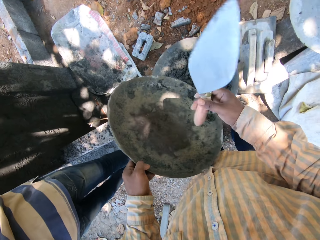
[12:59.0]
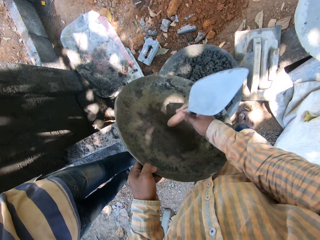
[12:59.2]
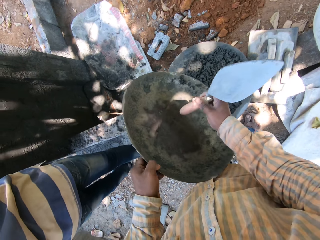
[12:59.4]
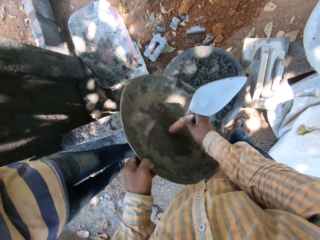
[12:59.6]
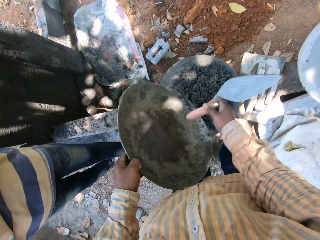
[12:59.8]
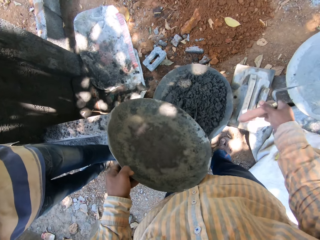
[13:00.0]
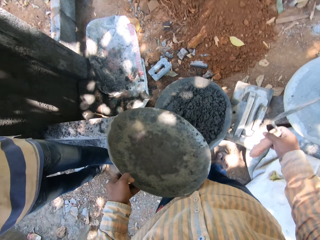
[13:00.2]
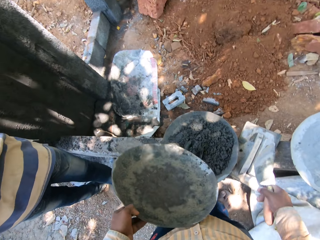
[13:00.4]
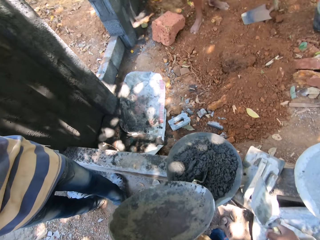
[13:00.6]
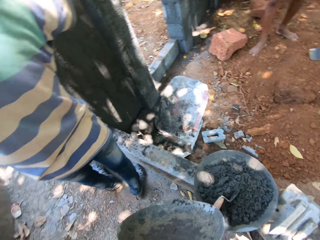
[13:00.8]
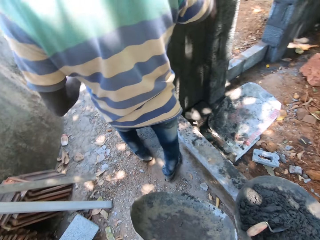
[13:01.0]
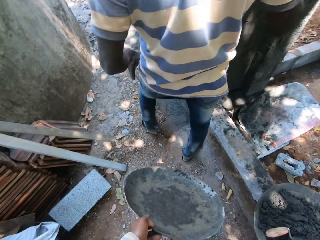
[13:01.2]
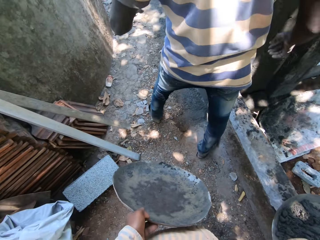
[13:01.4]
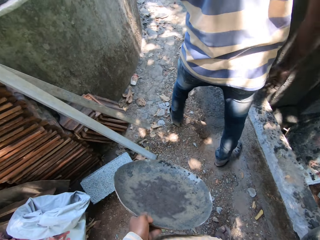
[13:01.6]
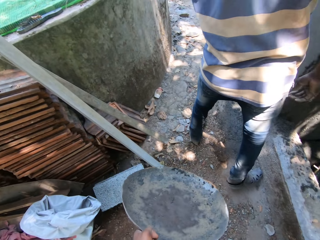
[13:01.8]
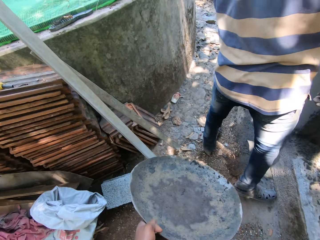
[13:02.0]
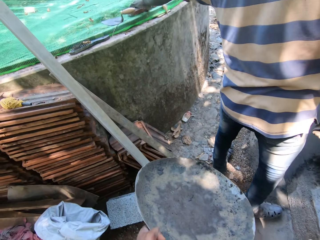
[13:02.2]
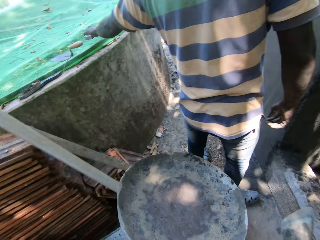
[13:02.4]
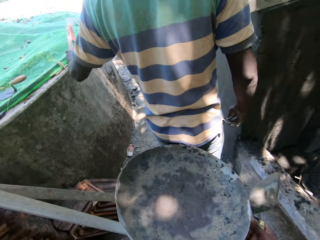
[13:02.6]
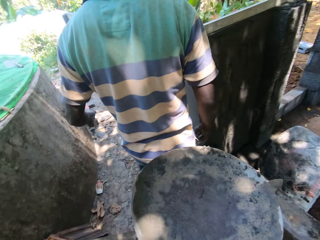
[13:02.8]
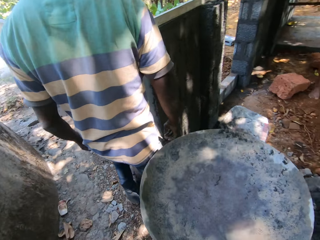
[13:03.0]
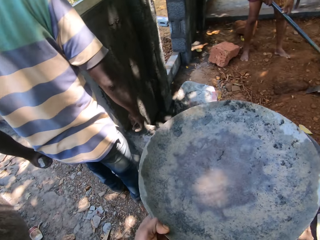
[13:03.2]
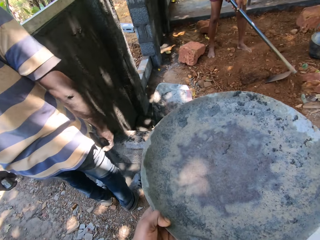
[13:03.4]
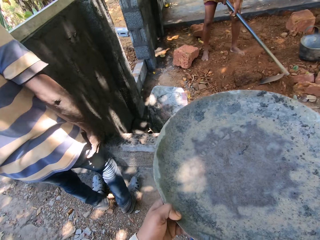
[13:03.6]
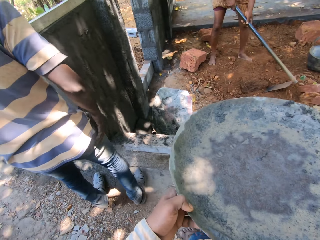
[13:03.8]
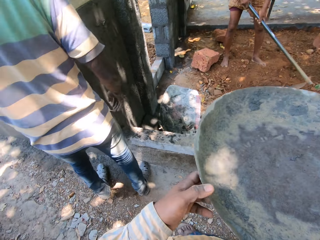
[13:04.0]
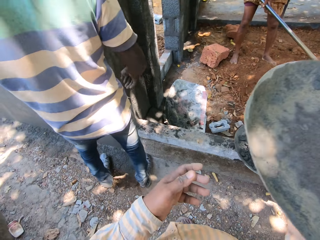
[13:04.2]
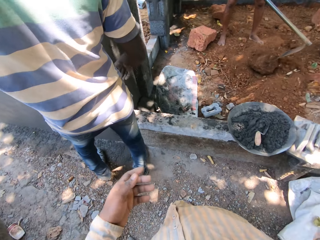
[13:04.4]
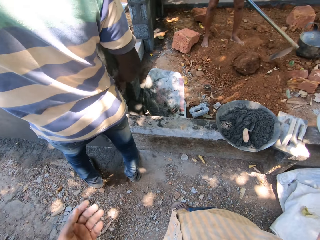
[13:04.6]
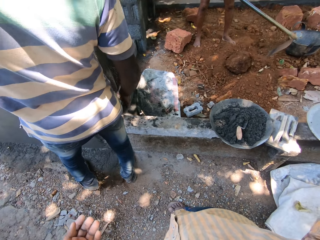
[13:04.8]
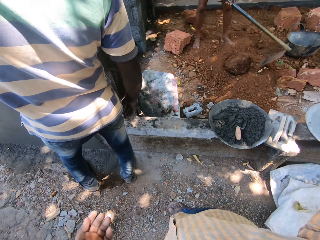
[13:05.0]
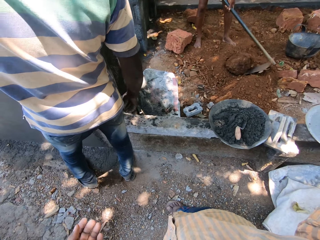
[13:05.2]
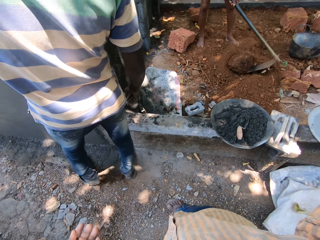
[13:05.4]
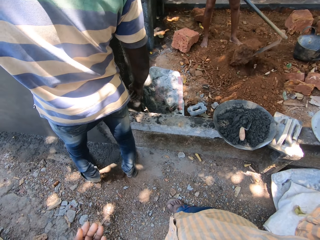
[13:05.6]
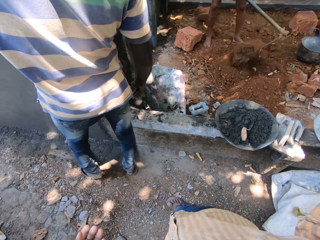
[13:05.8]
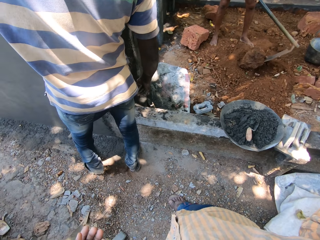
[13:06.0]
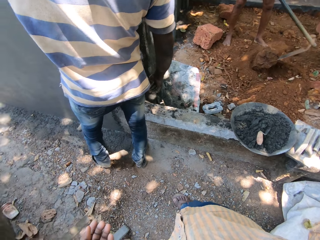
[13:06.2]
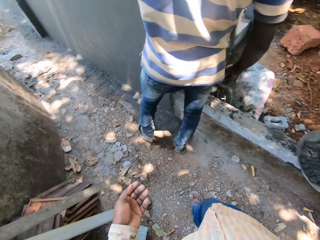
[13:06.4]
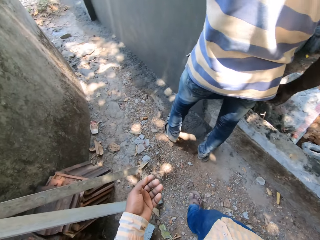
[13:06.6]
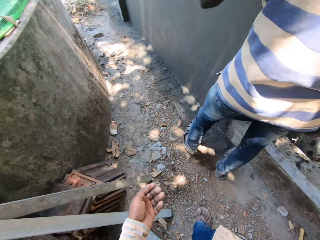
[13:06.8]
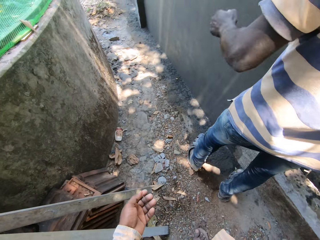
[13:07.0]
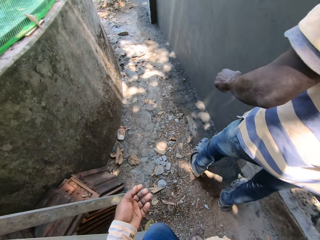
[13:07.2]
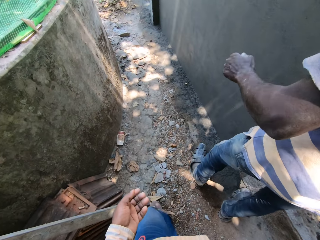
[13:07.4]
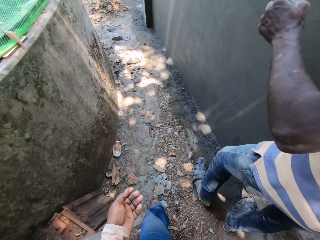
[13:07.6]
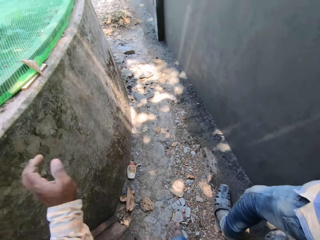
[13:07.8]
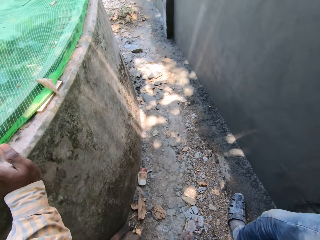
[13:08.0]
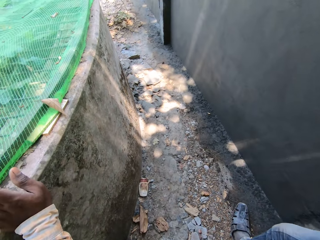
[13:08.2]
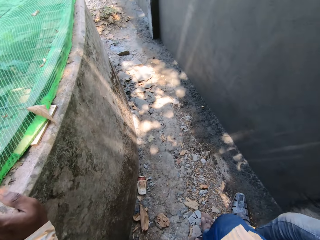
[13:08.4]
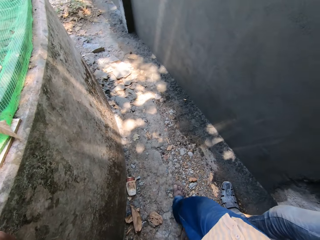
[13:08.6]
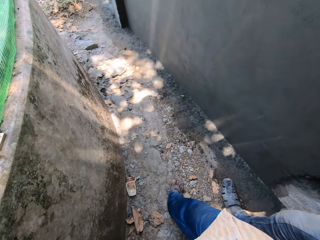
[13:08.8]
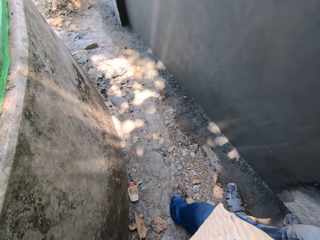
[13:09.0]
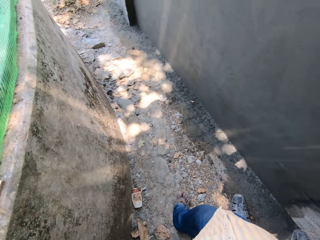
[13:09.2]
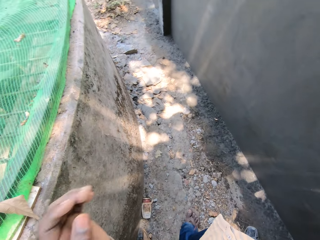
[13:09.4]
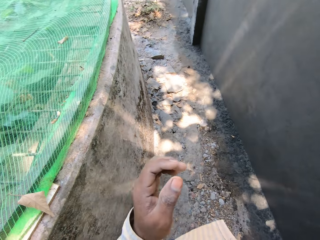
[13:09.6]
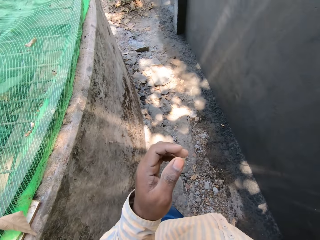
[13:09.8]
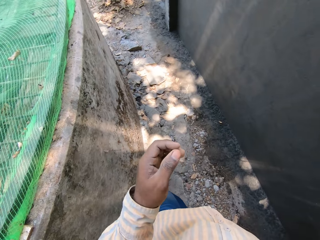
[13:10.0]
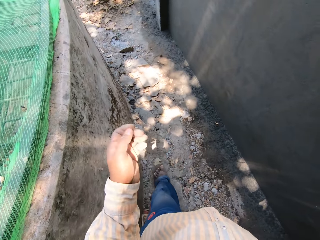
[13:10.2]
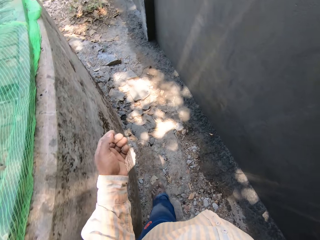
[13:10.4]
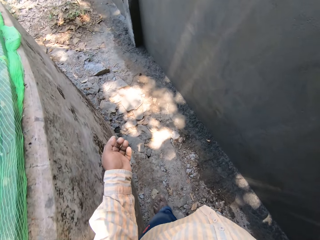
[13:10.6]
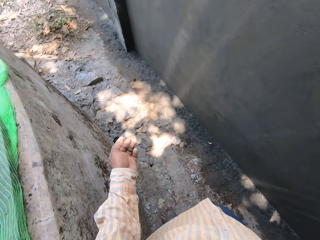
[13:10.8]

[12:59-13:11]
The camera wearer taps the basin with the trowel. He converses. A man digs the ground with the hoe in his hands. The camera wearer passes the headpan from his left hand to his right hand. He touches the wall.

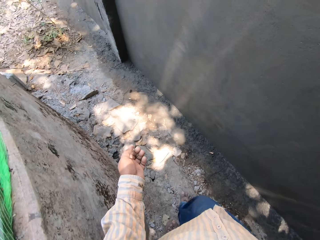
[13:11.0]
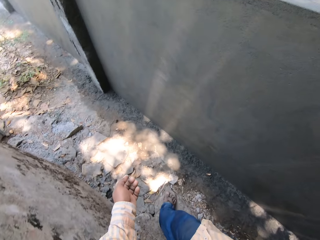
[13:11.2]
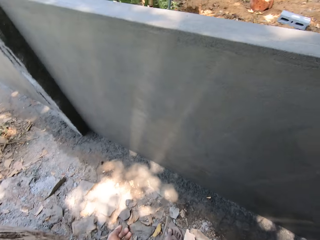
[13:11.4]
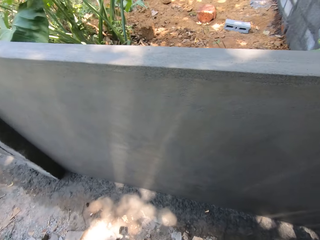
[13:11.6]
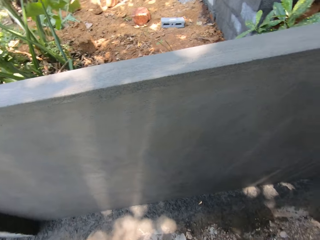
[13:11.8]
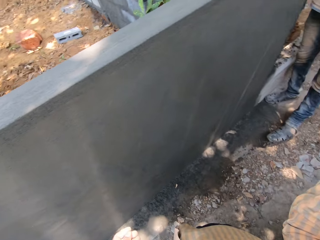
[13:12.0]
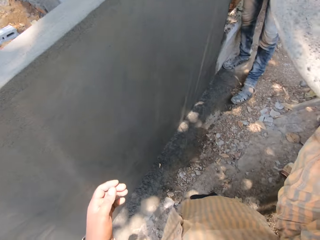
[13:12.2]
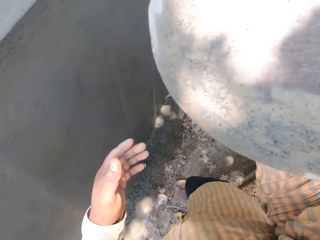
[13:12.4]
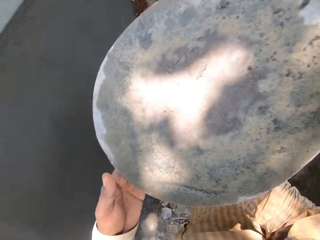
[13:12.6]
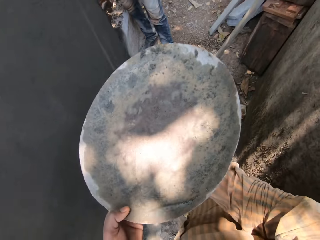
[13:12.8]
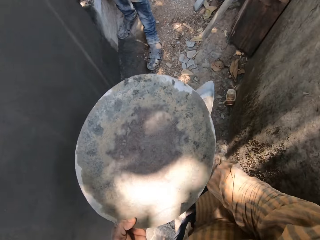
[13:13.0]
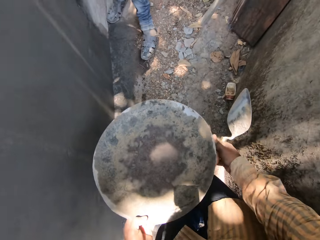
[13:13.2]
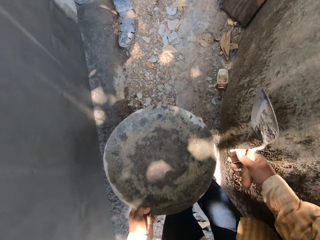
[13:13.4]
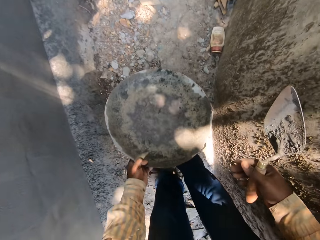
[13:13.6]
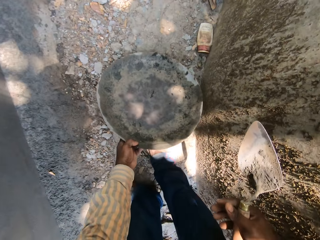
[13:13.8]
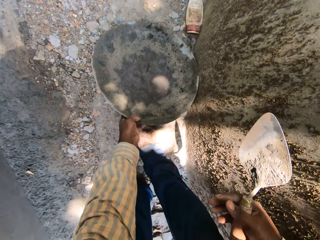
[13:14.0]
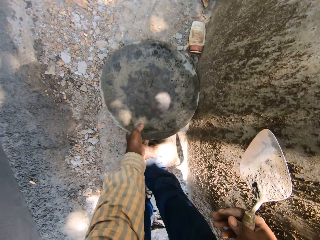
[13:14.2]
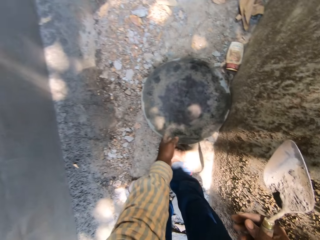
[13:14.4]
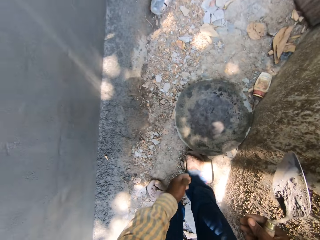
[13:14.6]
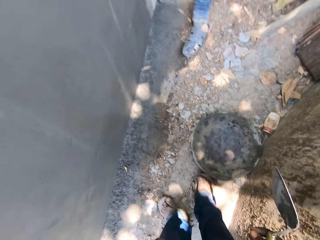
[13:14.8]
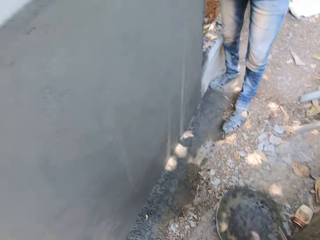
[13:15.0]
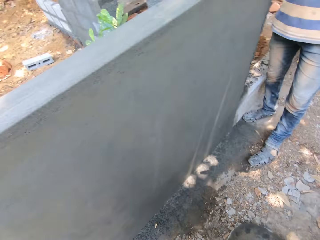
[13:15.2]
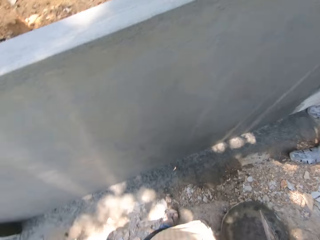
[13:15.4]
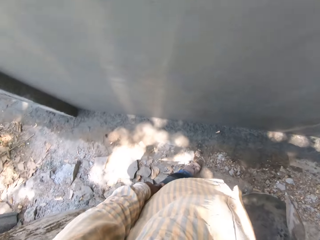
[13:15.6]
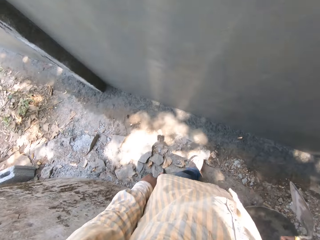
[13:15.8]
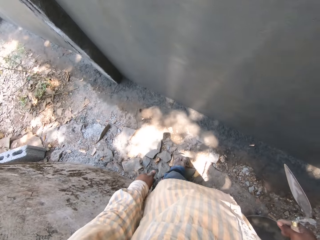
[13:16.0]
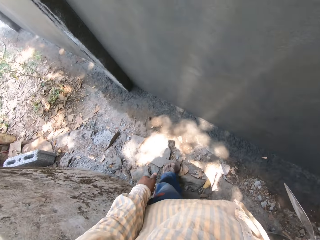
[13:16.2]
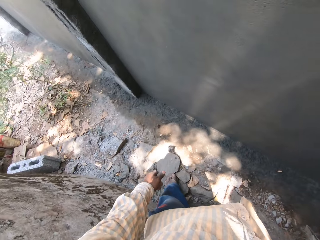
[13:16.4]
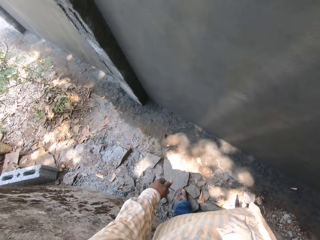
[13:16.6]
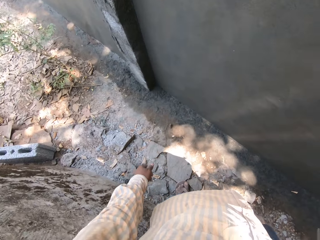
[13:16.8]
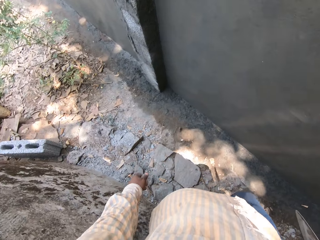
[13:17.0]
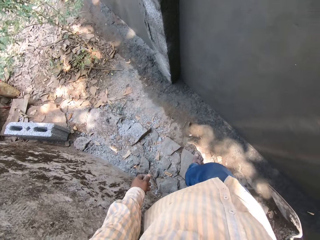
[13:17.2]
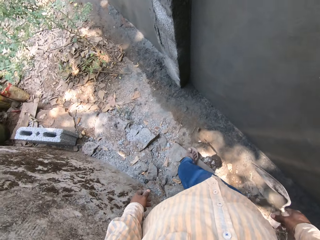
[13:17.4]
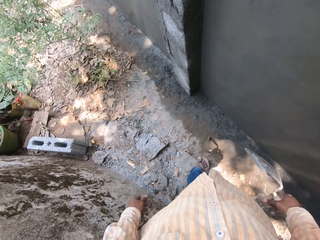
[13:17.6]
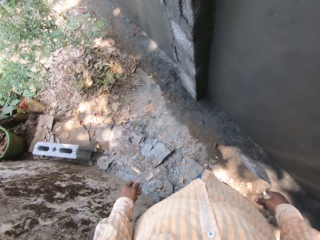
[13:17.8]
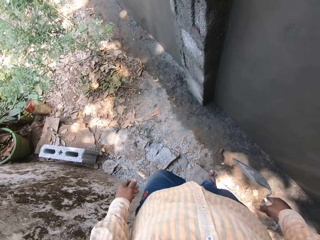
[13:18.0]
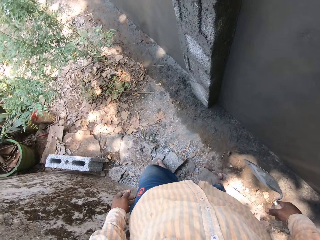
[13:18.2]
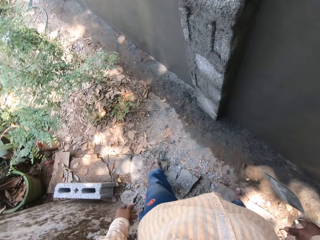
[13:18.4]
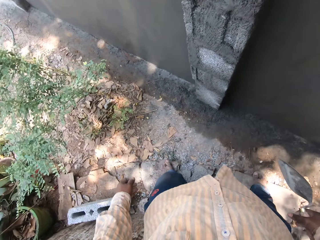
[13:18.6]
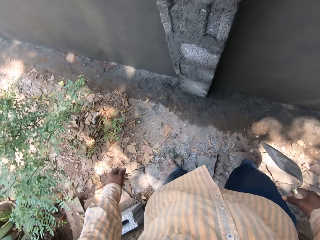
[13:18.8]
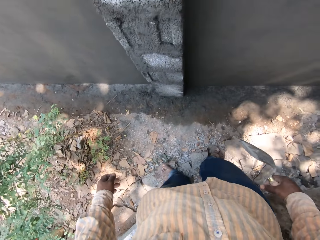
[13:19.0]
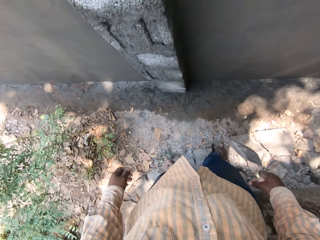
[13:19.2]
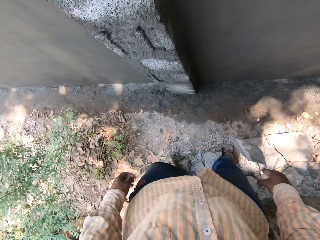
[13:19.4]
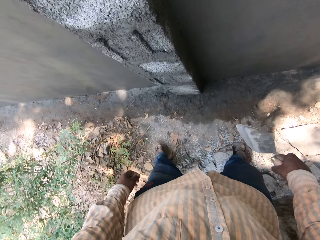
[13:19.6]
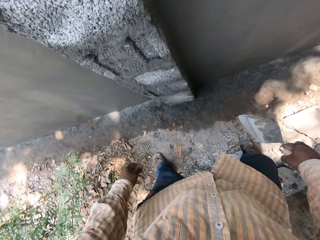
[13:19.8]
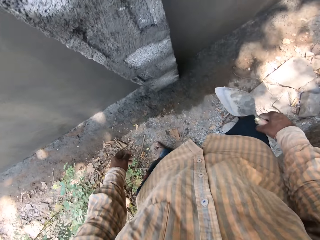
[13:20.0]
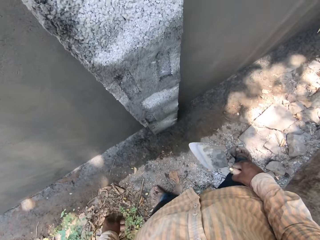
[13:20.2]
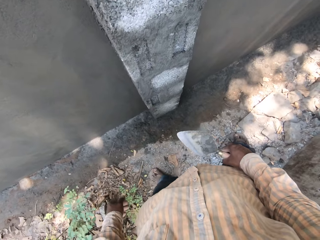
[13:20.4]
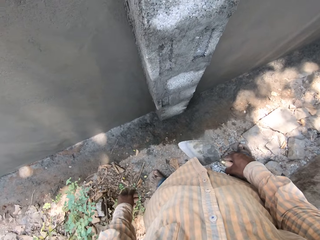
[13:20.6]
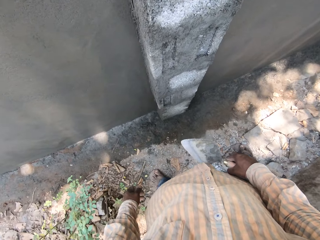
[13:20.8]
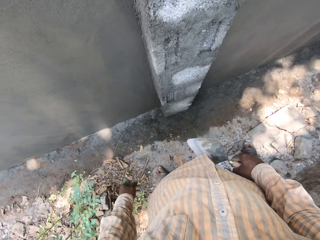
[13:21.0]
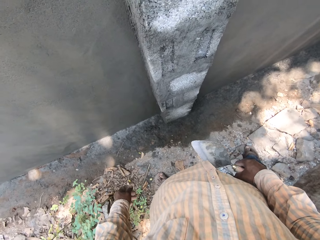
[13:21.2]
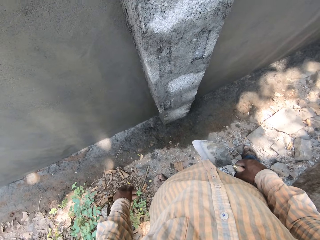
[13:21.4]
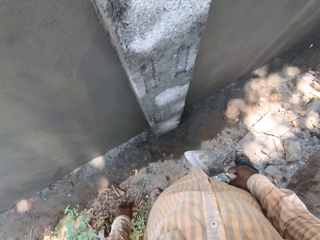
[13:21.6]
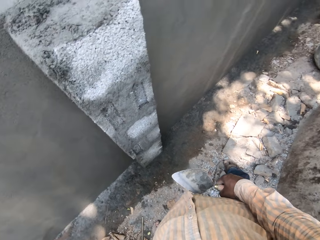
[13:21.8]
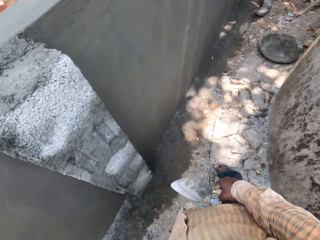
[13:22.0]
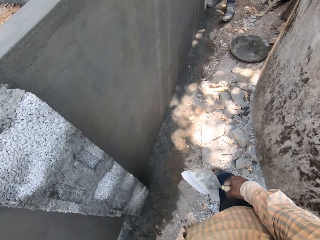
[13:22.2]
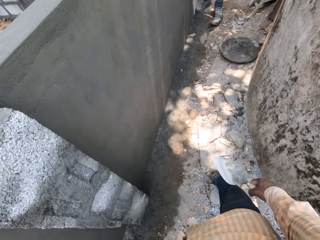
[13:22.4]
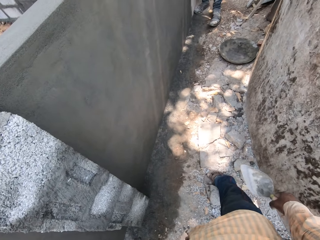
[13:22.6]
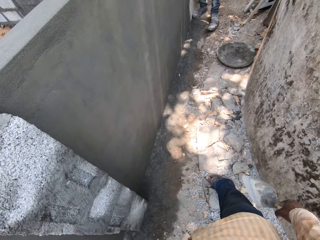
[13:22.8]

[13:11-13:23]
The camera wearer walks a few steps. He holds a headpan in his hands. He drops the headpan on the ground with his left hand. He walks a few steps.
